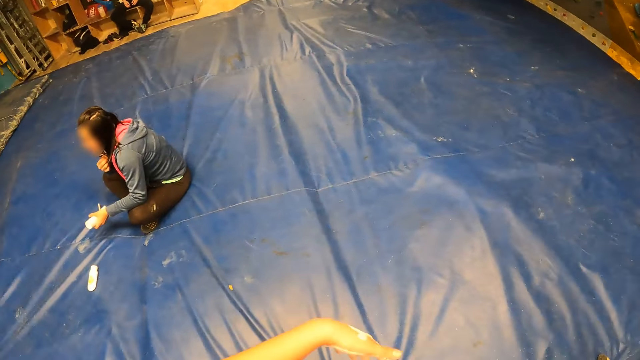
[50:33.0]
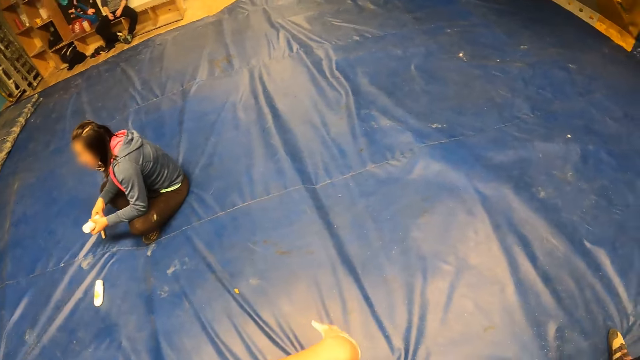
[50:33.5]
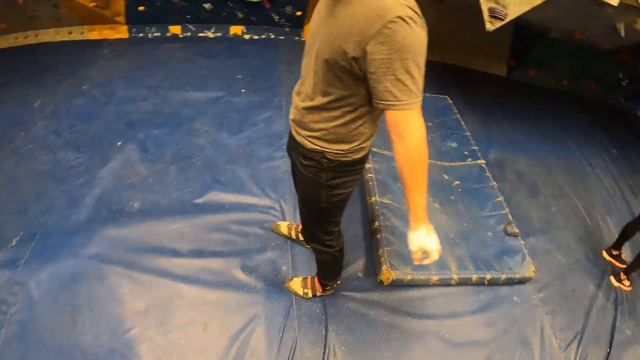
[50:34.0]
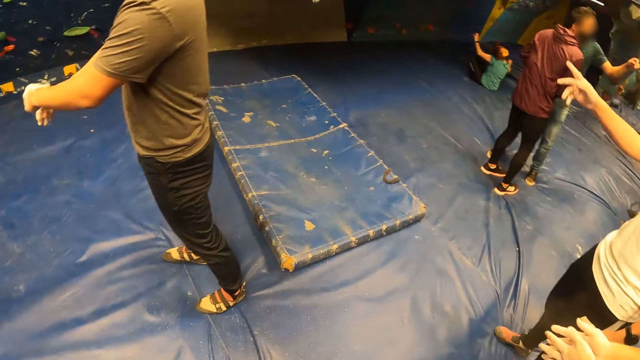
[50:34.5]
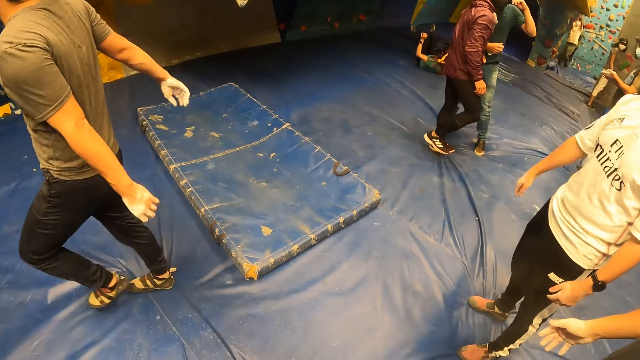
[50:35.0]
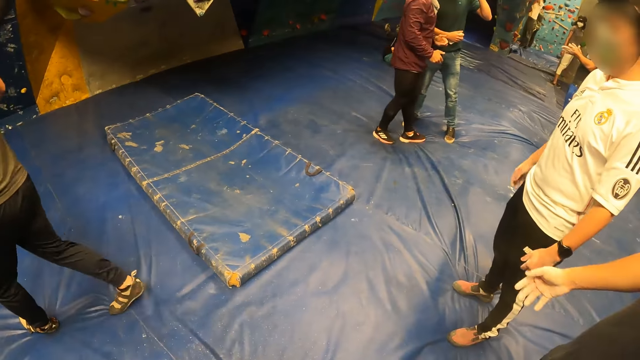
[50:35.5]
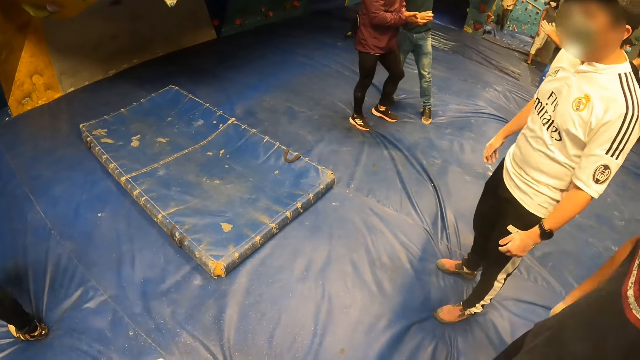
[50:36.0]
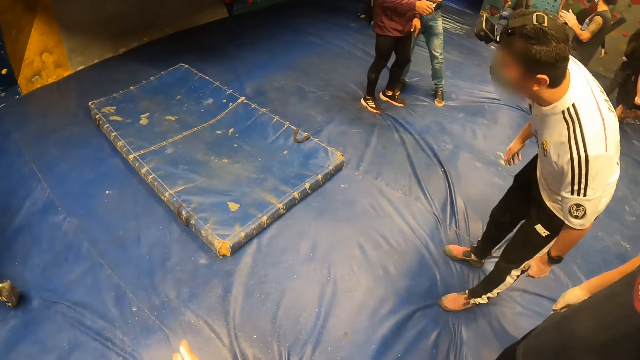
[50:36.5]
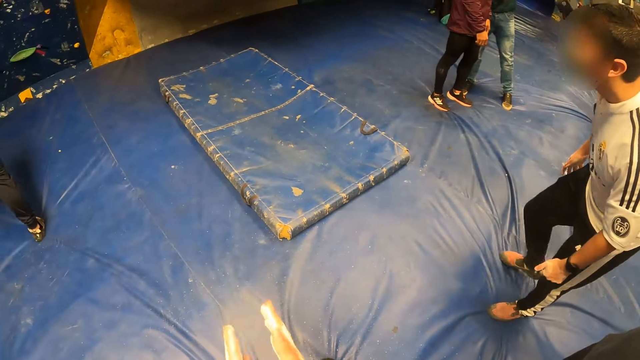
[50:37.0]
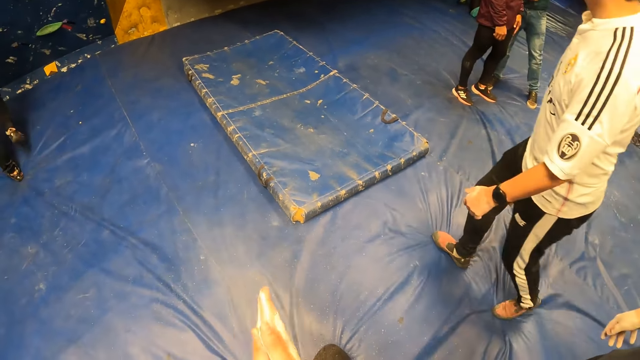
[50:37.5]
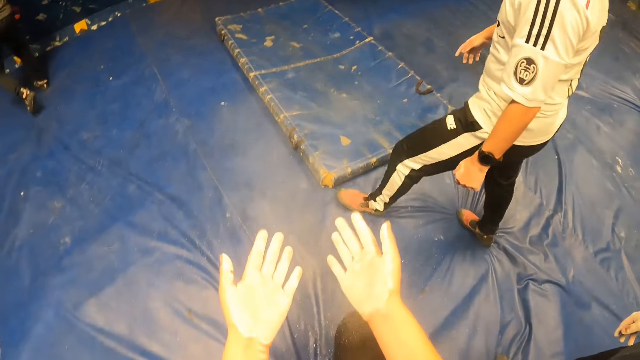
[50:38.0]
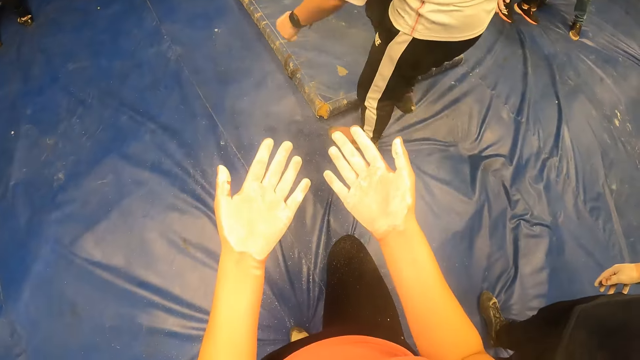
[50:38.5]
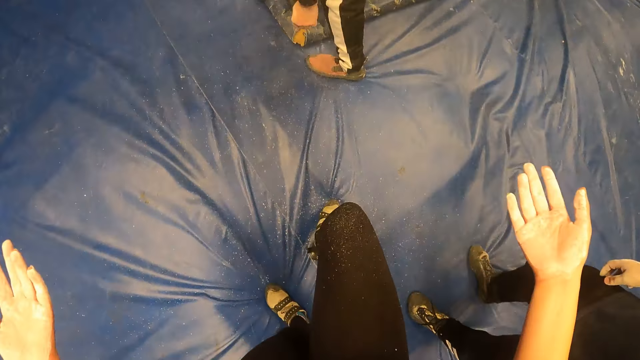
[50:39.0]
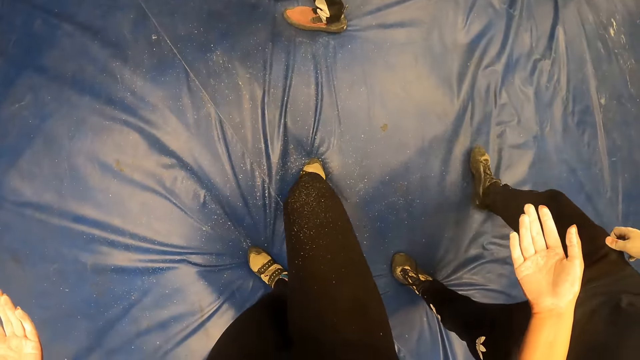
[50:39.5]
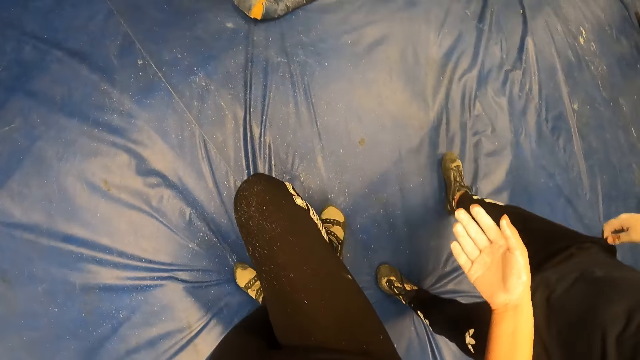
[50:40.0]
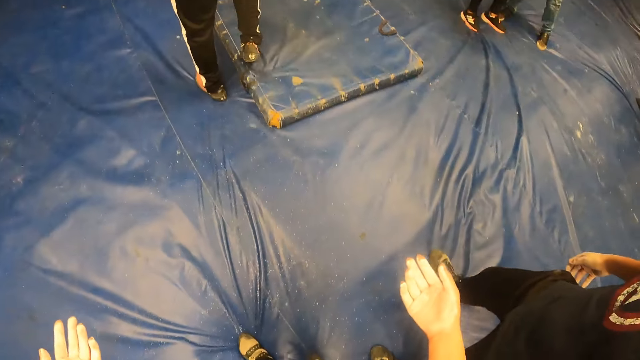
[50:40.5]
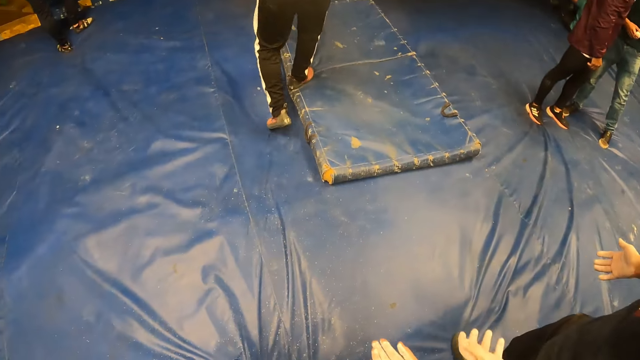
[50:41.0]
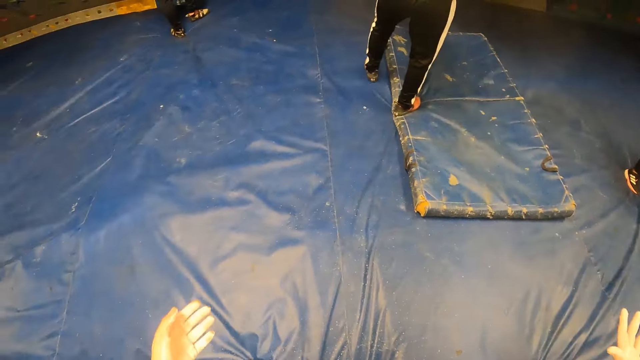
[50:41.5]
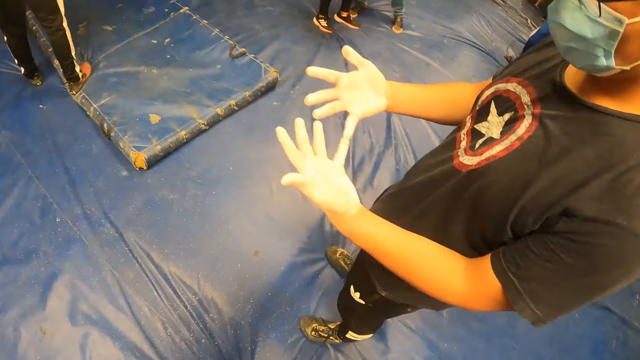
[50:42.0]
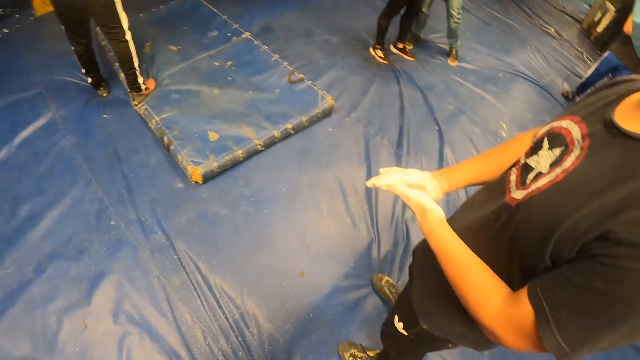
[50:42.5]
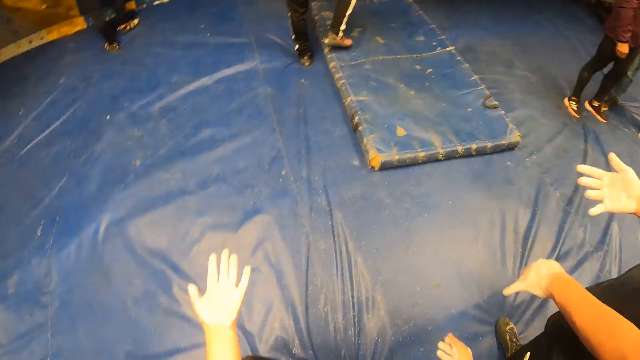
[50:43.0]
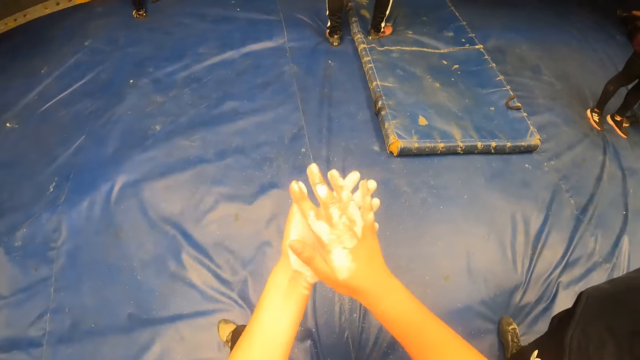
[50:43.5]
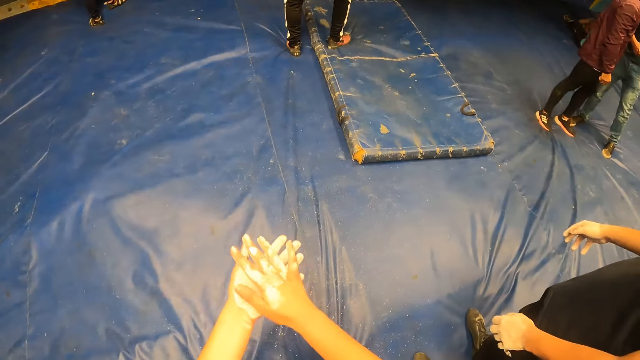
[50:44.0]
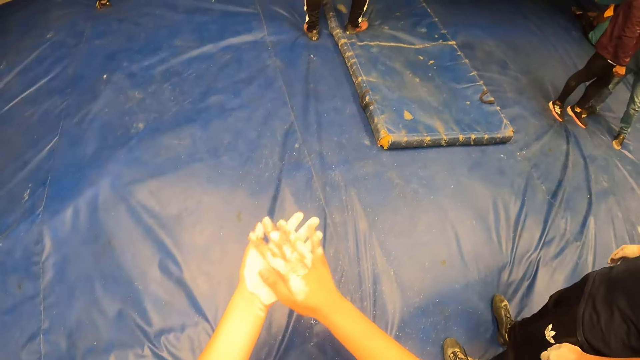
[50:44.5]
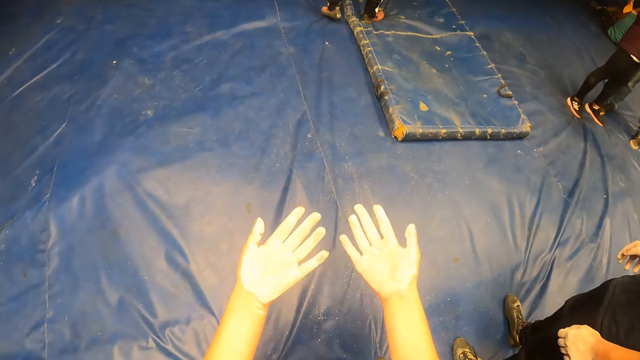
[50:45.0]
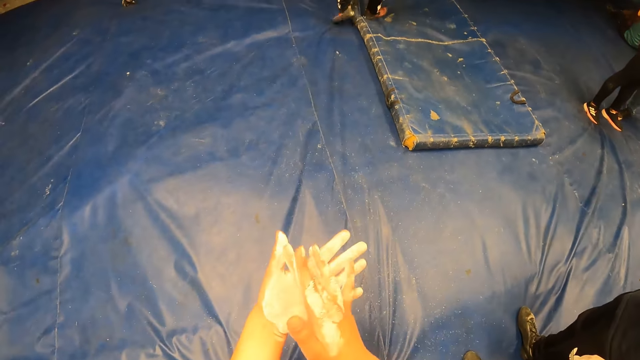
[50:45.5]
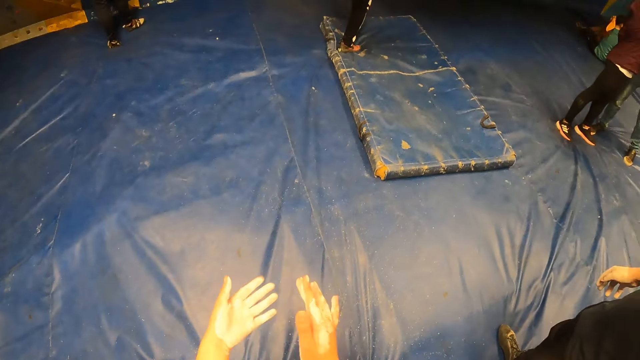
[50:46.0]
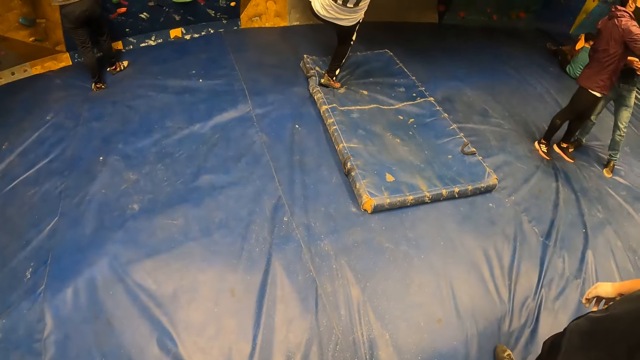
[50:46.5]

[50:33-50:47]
The camera wearer shakes her hand. She looks around. She claps her hands. She looks at her hands. She looks at the powder on the floor. She rubs both hands.

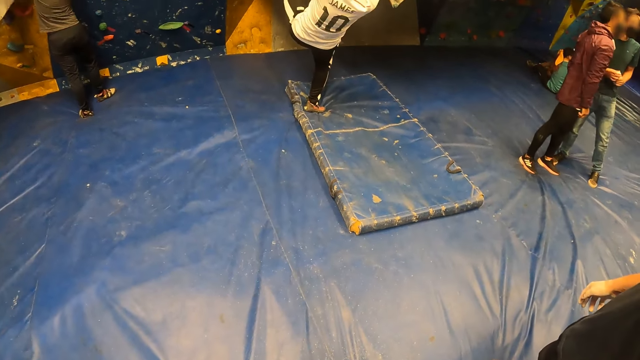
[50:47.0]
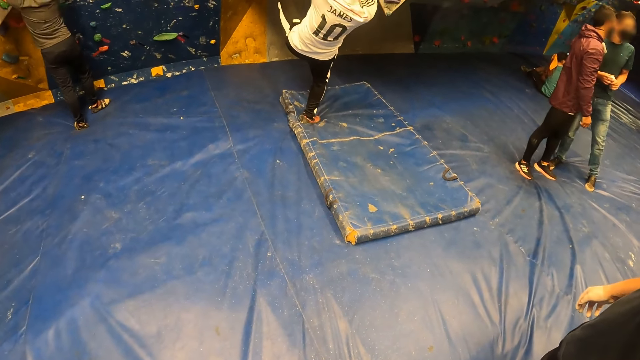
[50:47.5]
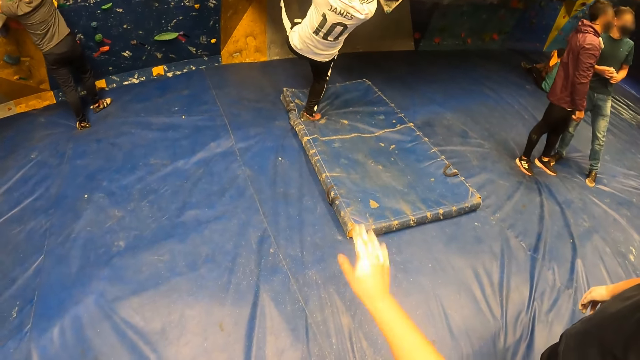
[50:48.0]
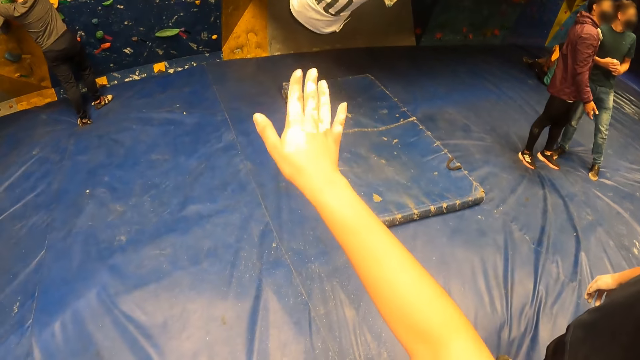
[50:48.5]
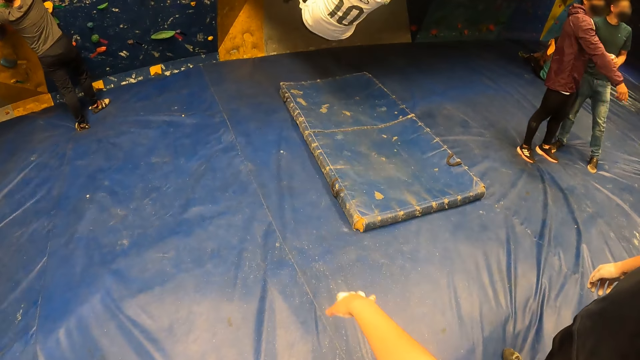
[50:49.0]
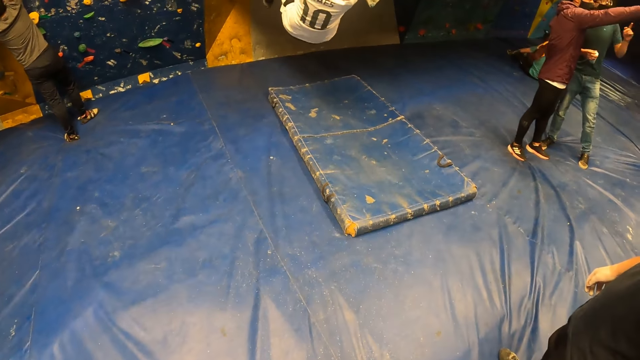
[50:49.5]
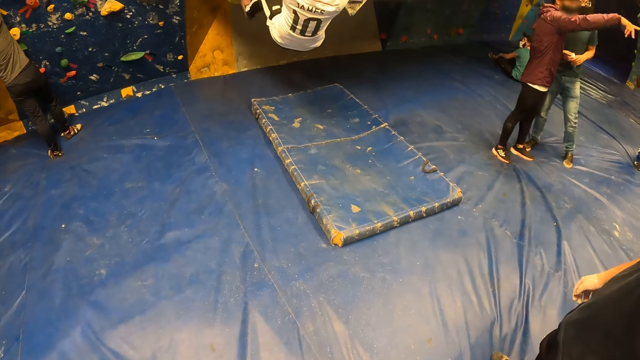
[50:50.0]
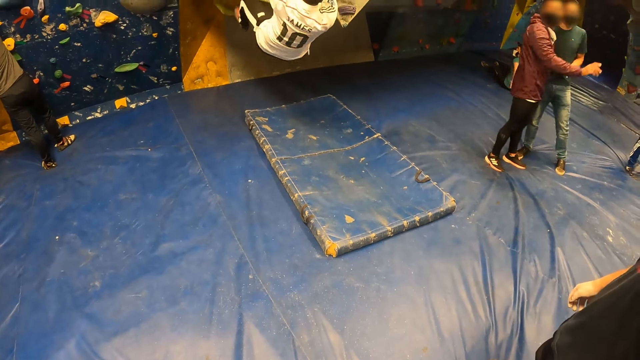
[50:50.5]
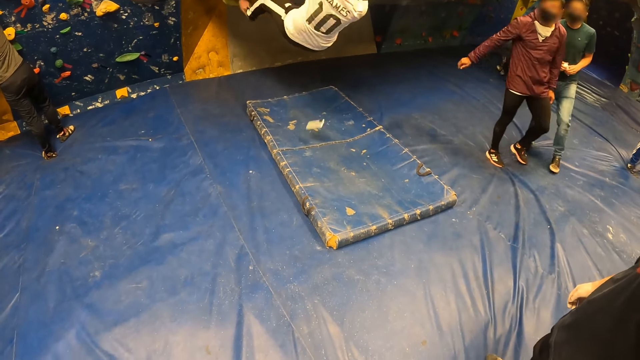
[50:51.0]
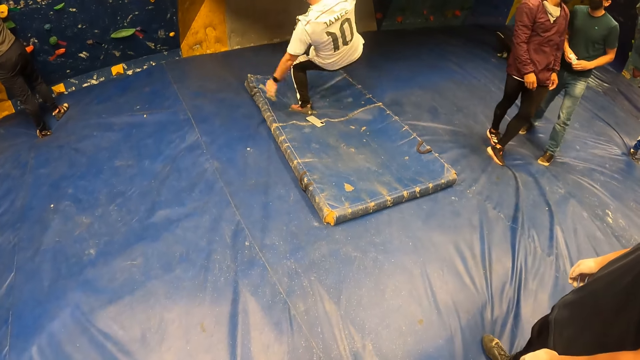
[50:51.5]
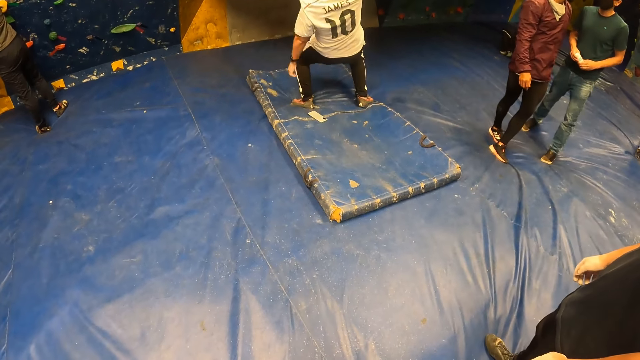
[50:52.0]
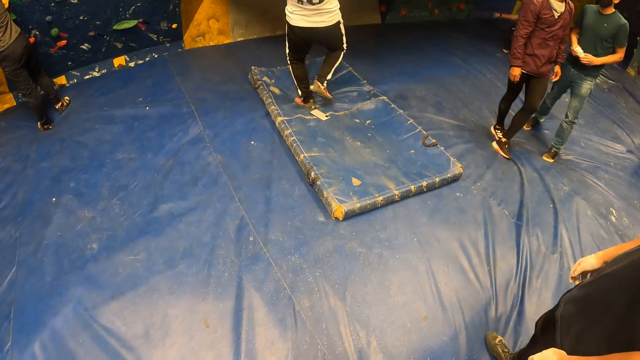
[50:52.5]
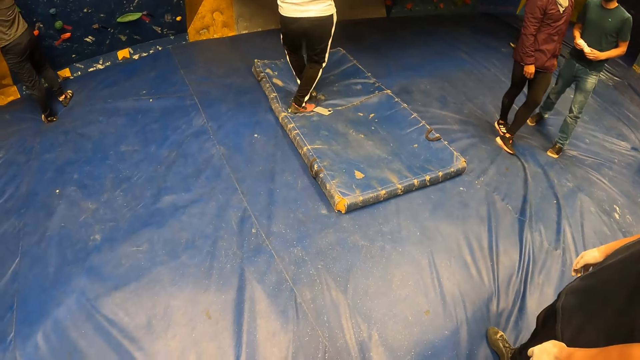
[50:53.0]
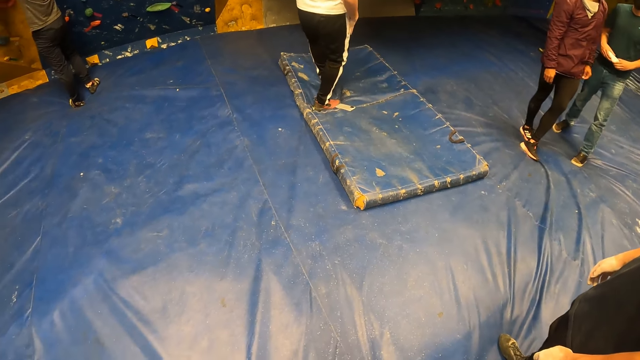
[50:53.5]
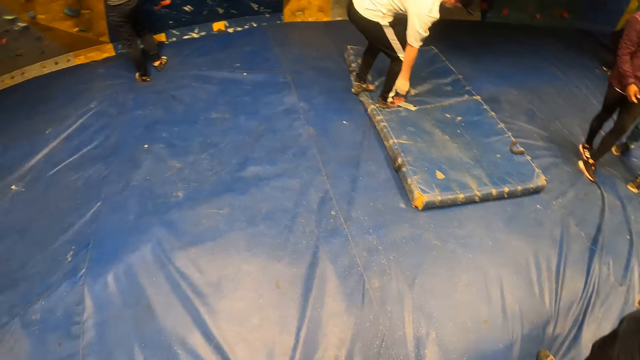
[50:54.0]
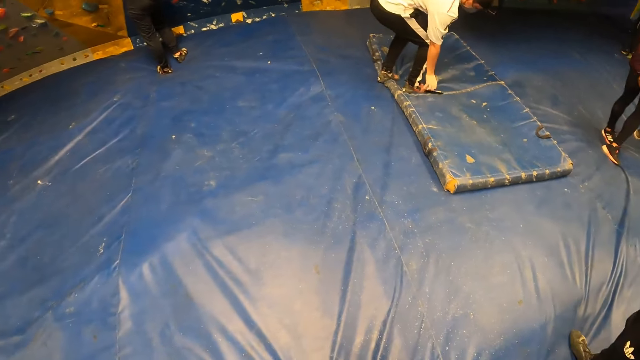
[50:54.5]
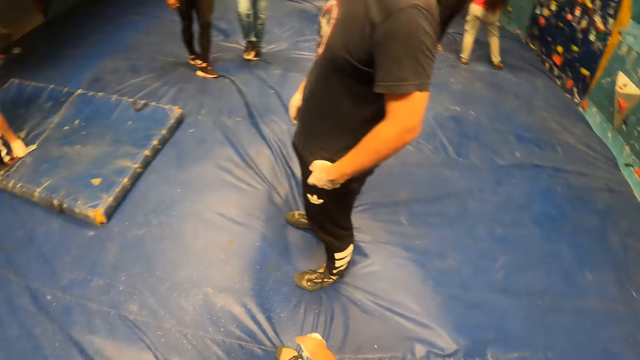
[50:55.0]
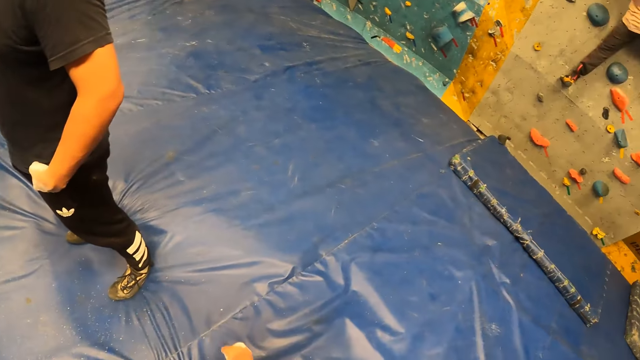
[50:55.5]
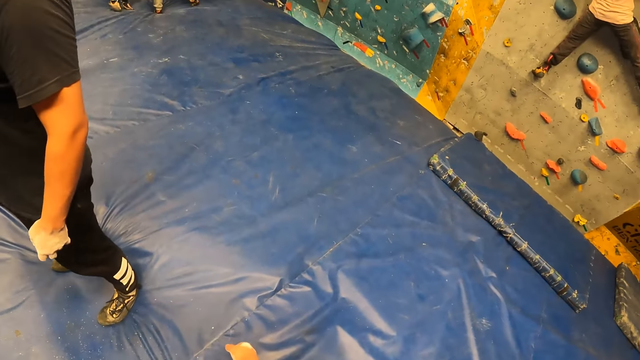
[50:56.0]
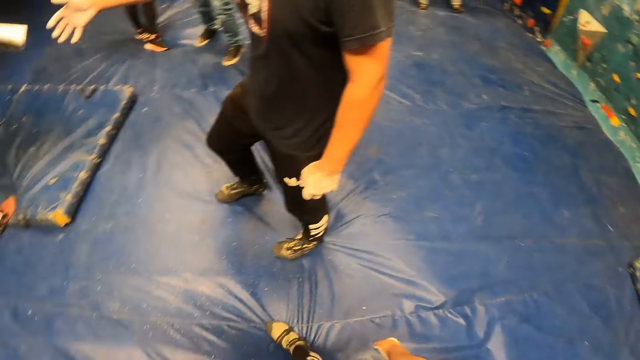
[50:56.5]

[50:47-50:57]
The camera wearer stretches her hand. She looks around.
